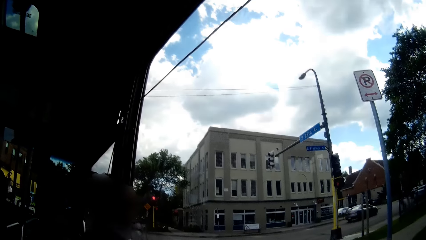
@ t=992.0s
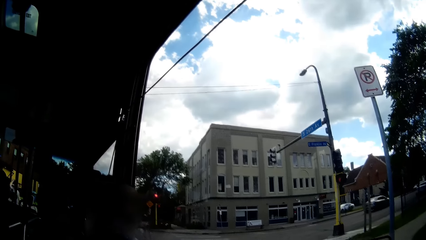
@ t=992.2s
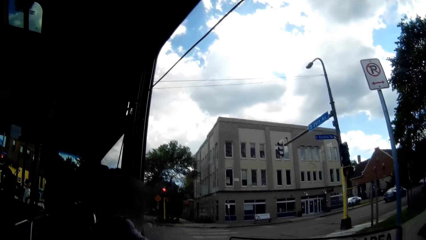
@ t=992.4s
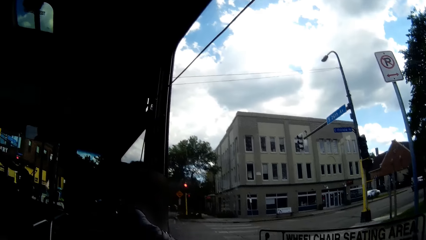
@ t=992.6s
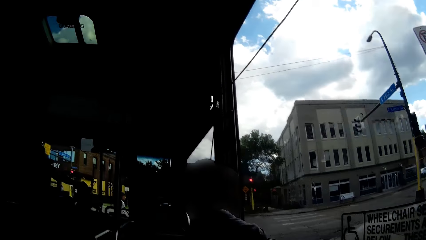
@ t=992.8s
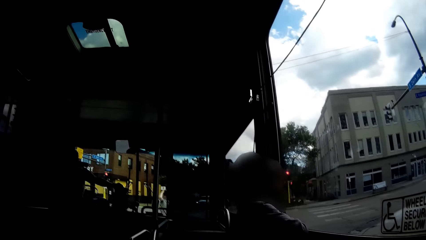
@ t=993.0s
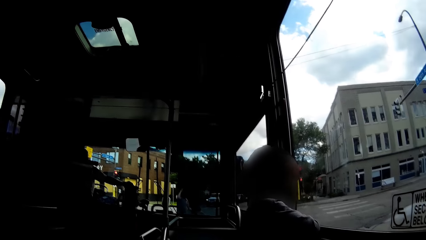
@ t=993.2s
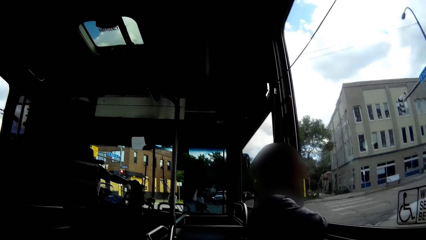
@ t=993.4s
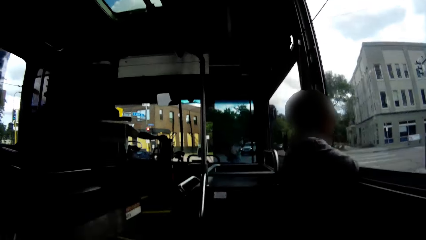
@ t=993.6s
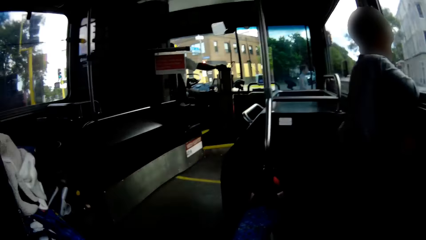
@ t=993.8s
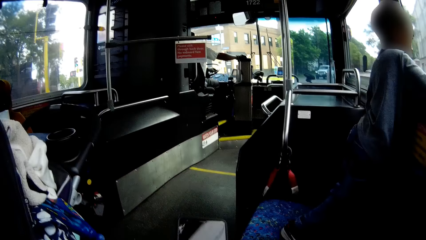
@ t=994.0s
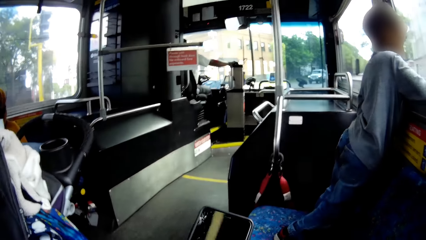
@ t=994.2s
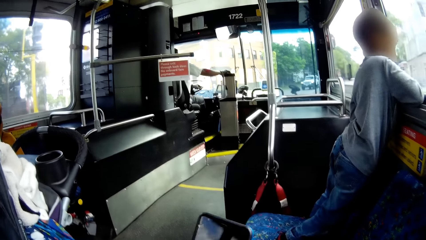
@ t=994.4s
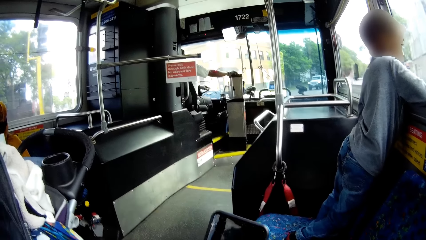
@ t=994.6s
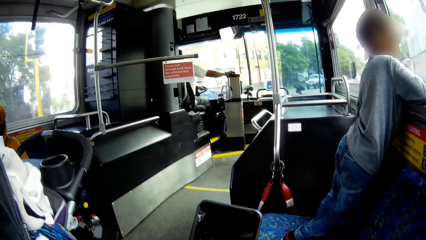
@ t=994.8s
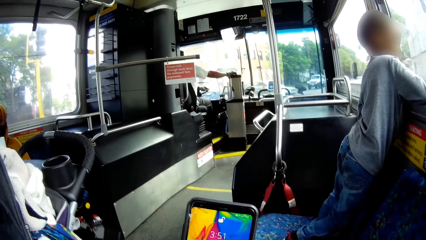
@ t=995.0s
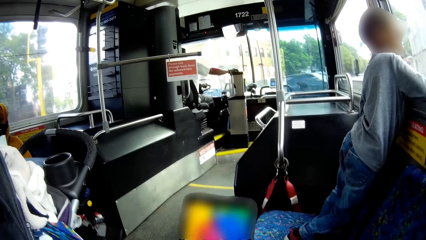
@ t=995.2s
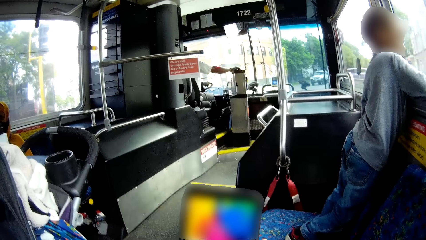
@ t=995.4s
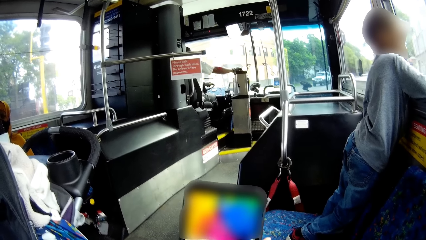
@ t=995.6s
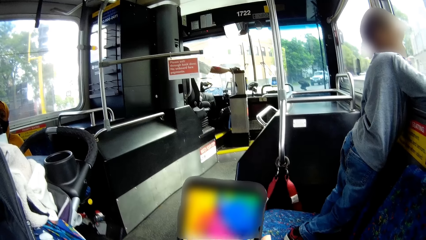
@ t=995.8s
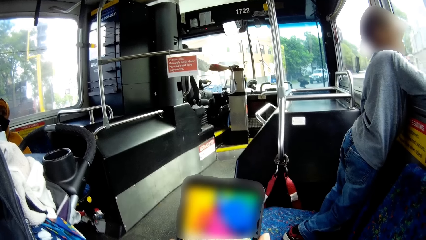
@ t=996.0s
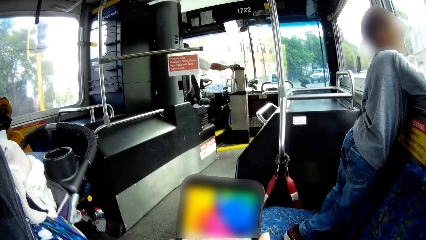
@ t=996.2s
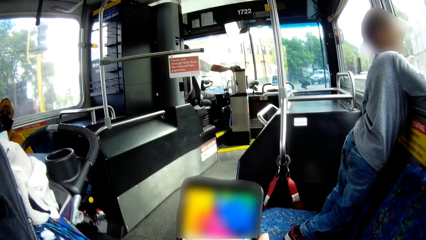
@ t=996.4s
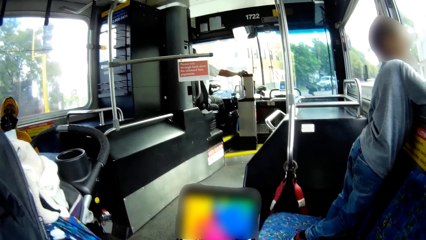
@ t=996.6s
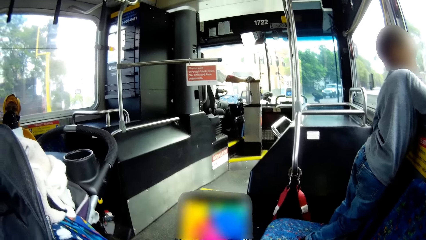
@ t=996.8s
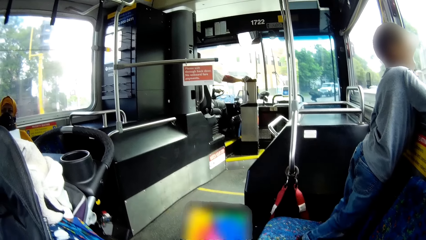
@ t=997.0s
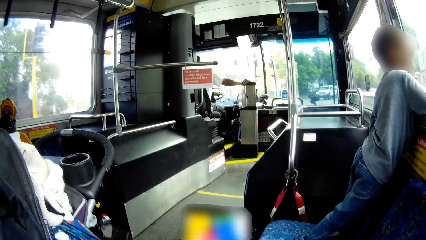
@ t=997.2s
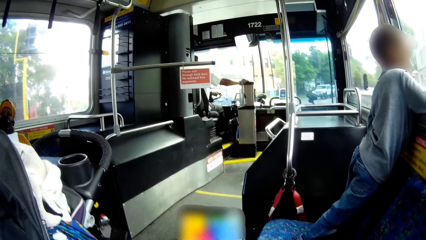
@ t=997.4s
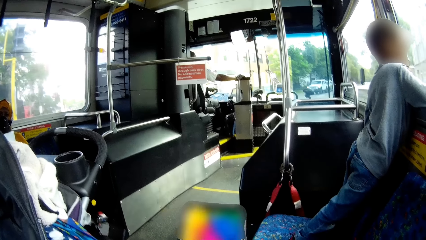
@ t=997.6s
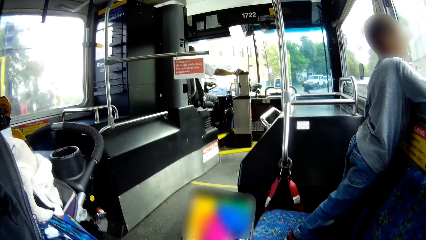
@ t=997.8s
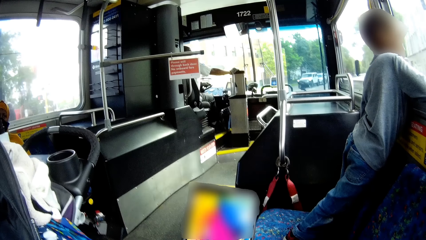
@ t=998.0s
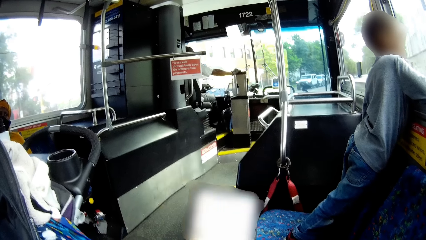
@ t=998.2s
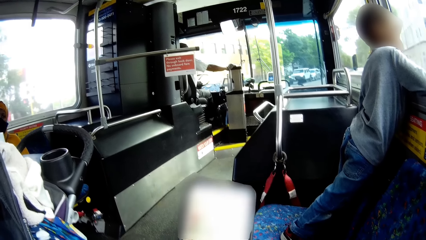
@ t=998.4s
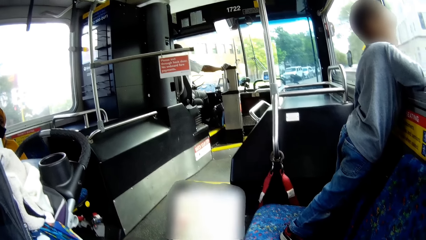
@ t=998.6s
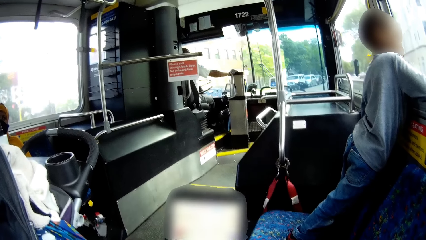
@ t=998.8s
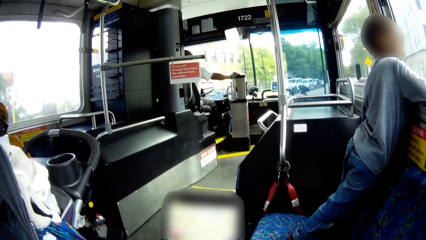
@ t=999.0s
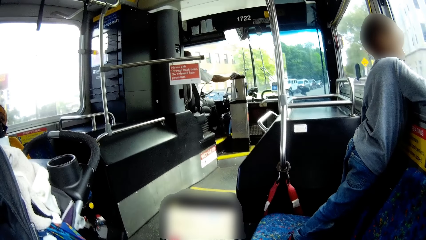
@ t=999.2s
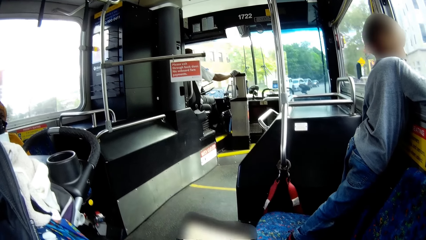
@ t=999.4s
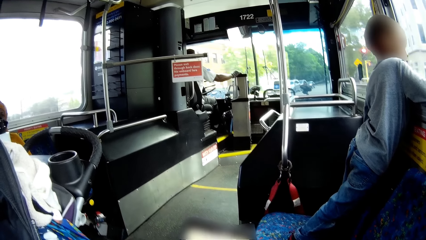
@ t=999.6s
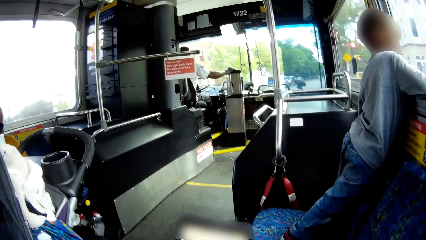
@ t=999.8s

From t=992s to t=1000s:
The camera wearer operates her phone.

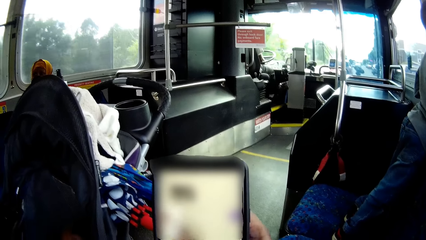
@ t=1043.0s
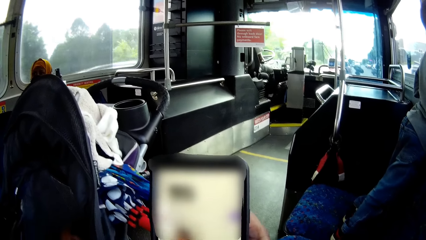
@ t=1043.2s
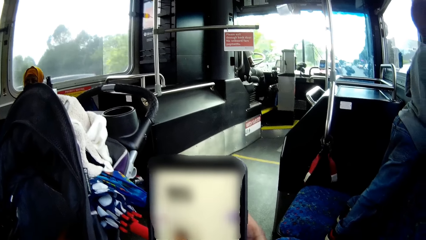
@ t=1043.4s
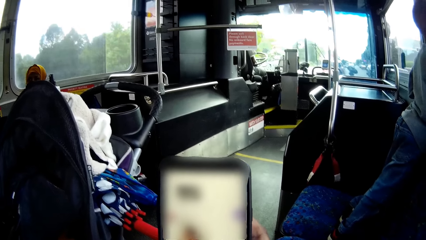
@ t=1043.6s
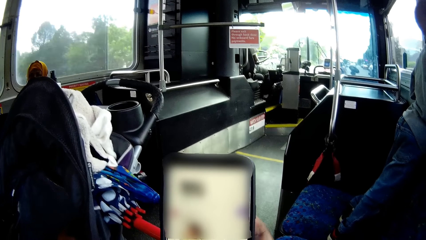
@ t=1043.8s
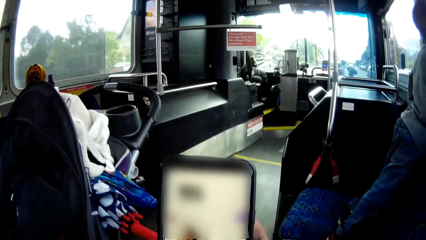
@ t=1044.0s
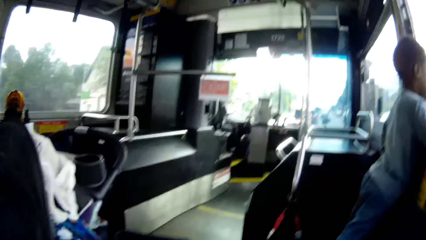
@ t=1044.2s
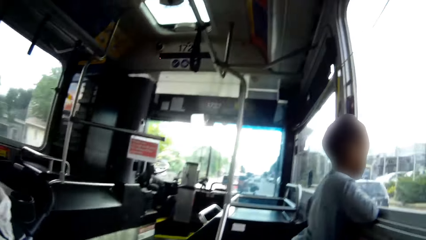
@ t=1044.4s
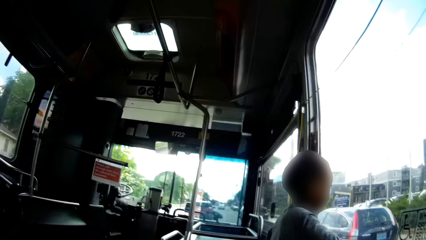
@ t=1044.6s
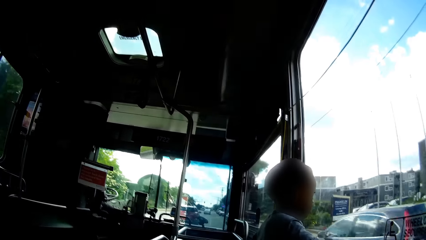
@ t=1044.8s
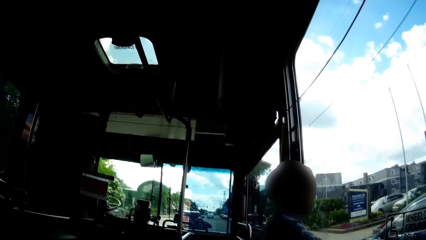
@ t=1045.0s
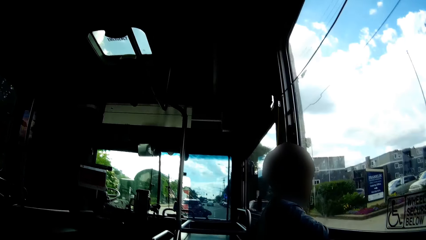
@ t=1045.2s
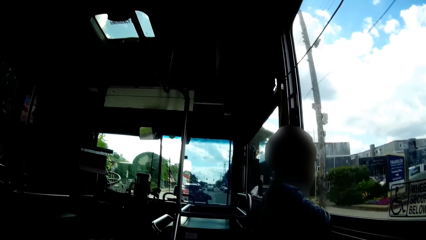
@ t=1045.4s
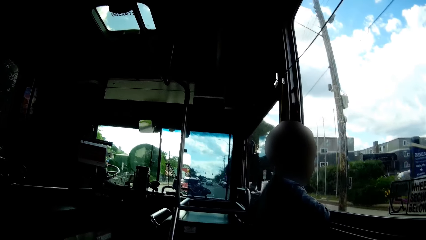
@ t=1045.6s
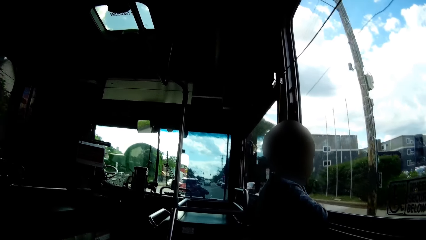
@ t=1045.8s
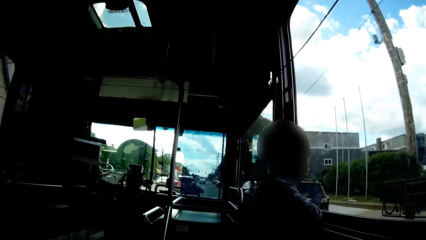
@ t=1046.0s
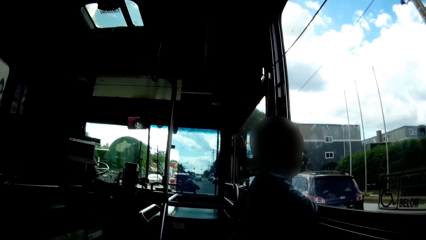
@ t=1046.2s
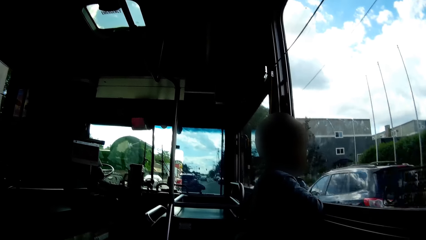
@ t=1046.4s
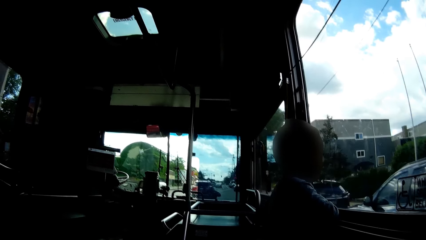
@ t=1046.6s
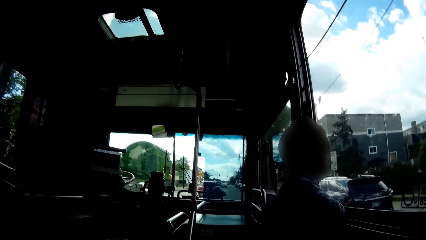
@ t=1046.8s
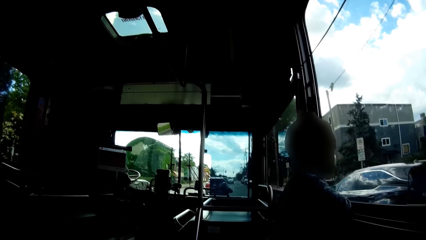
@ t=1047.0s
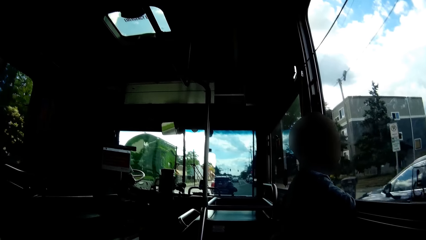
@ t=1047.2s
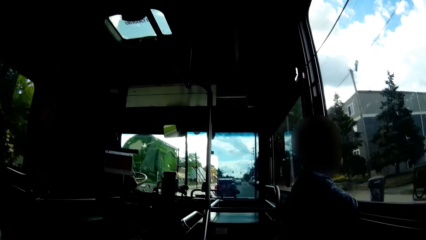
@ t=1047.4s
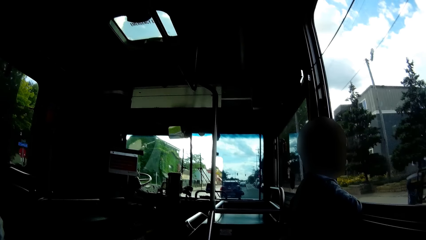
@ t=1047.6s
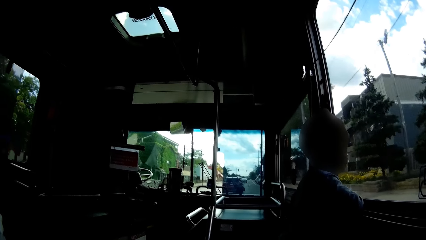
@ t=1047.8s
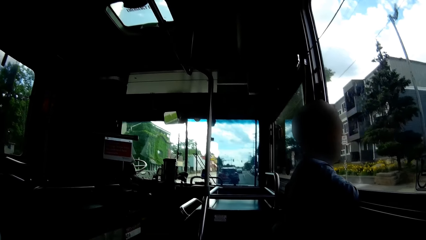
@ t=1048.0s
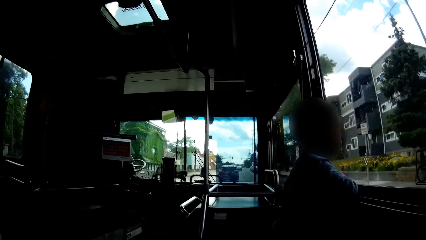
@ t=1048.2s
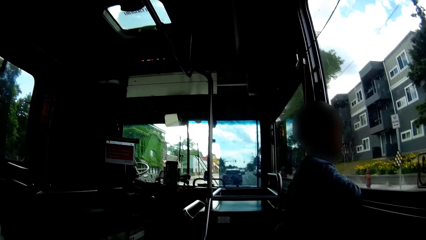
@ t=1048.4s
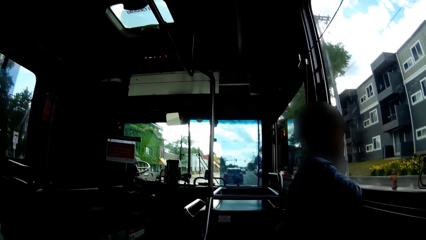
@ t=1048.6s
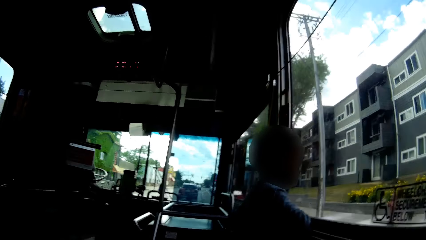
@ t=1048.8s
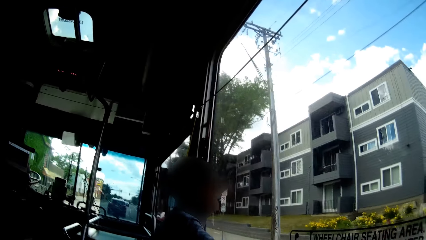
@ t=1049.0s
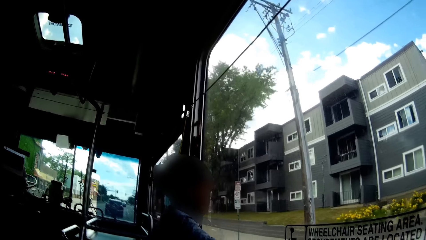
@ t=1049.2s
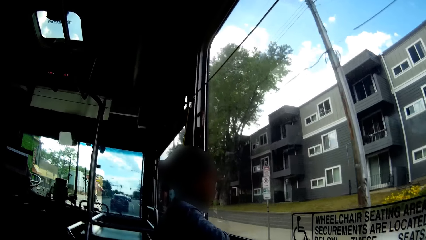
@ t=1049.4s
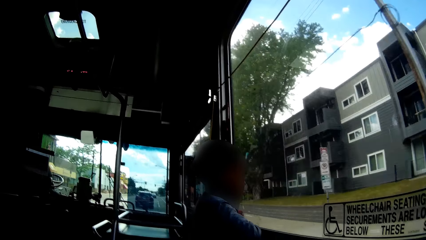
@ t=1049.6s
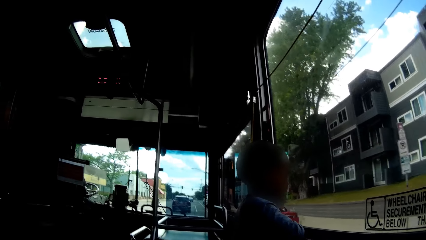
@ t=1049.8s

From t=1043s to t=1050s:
The camera wearer looks around.
